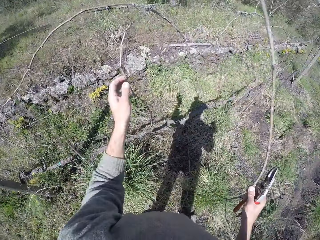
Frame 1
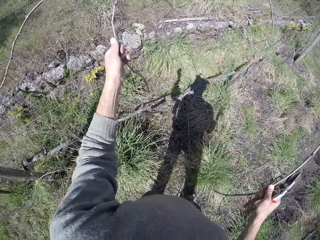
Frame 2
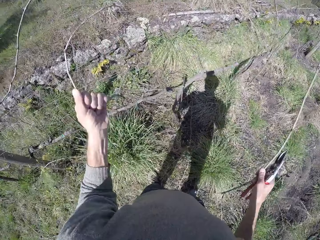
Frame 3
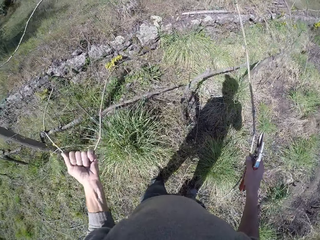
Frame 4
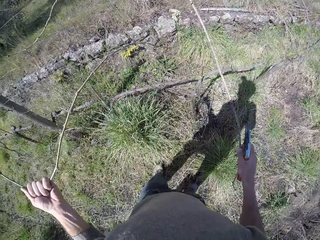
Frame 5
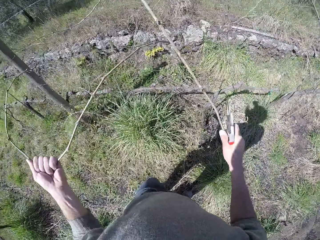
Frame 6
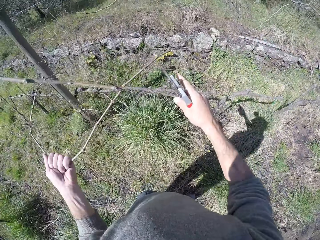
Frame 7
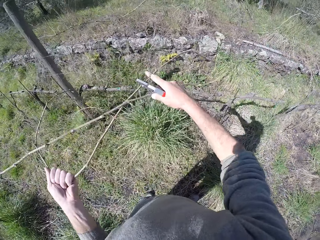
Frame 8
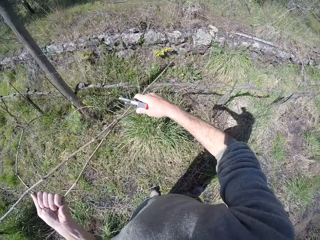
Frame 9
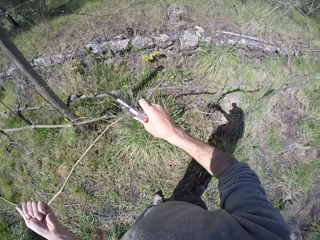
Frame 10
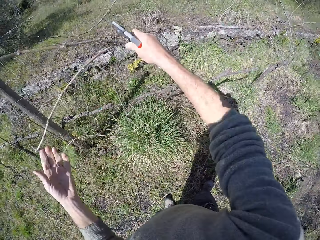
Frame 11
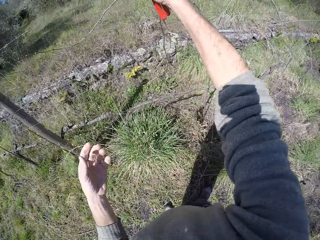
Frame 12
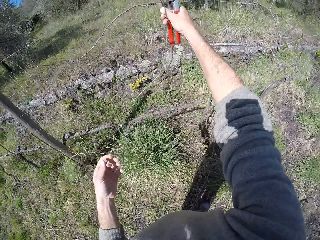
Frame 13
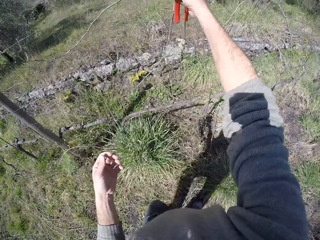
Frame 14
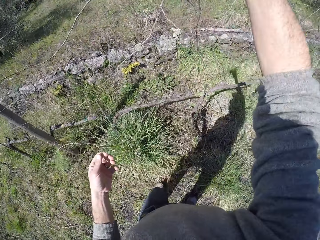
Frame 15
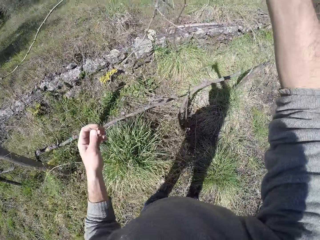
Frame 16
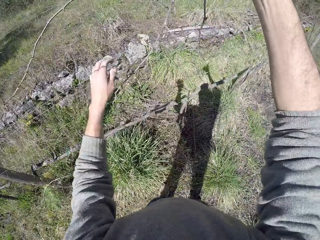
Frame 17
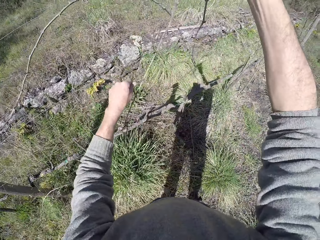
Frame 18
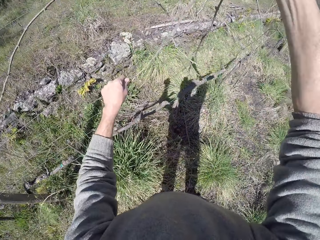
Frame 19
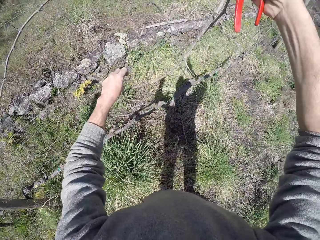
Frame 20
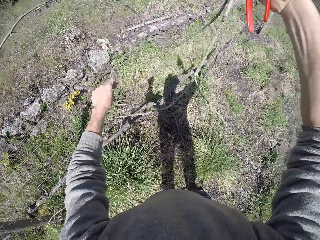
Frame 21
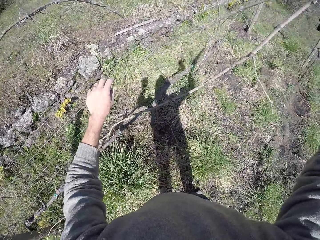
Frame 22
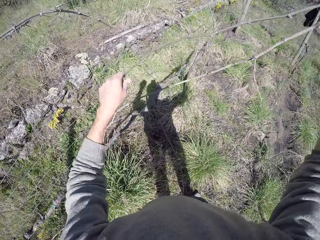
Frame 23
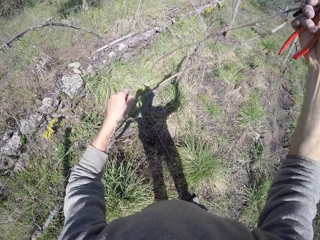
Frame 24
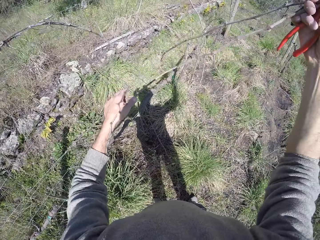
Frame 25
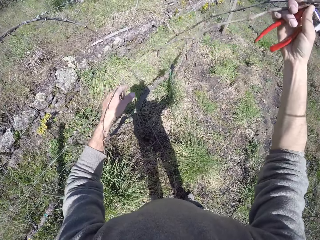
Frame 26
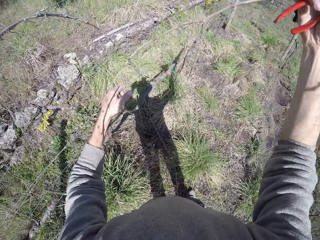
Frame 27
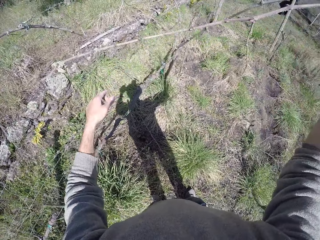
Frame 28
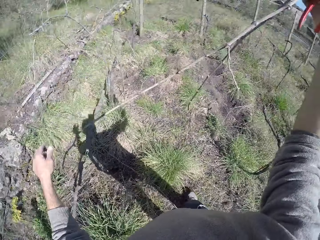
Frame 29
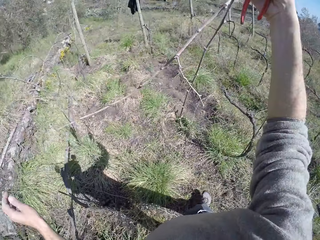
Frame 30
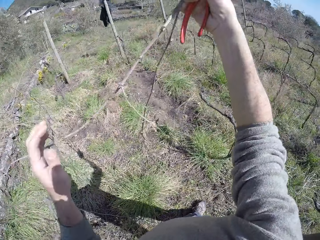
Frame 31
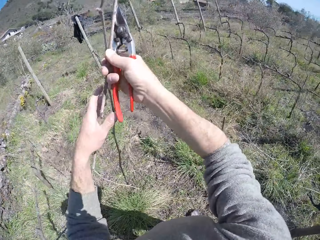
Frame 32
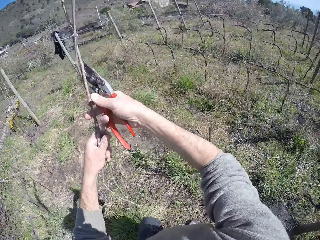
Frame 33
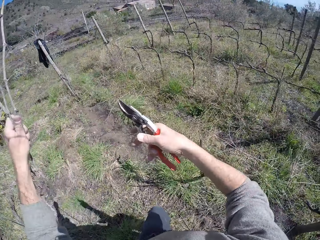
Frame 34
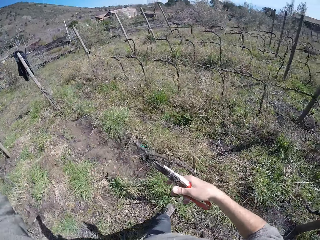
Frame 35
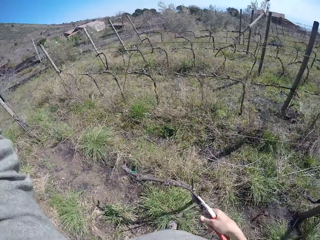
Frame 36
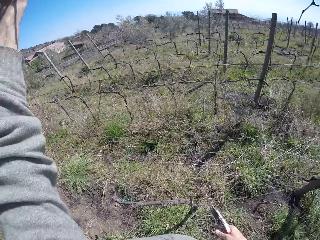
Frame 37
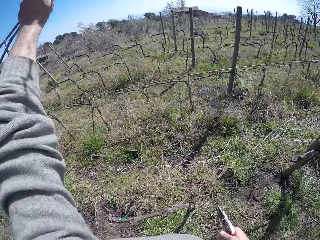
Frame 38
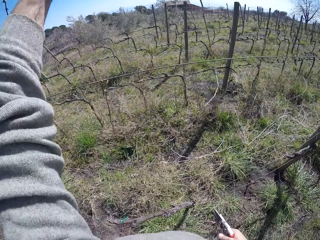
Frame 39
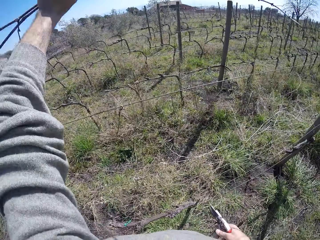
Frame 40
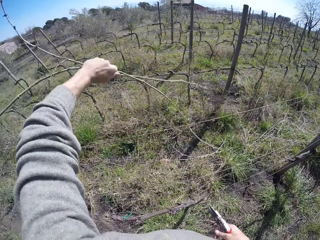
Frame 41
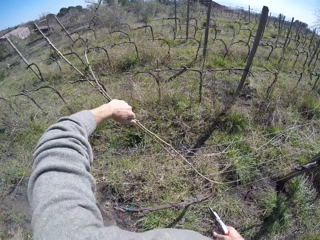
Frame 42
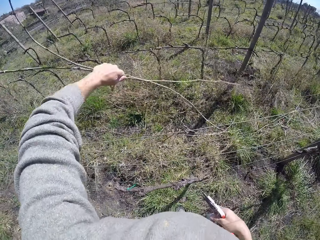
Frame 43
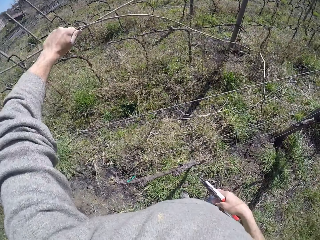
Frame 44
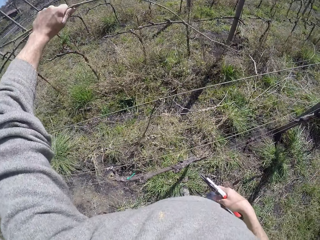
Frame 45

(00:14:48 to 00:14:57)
The camera wearer passes the twig on the barbed-wire fence to his right hand. He holds a branch in the right hand. He removes a twig on the barbed-wire fence with his left hand. He pulls the branch with the left hand. He passes the twig to his right hand. He holds the branch with both hands. He pulls the branch with the left hand. He removes the twig on the barbed-wire fence with both hands. He holds branches with the right hand. He passes the twigs from his right hand to his left hand. He holds the branches with the left hand.

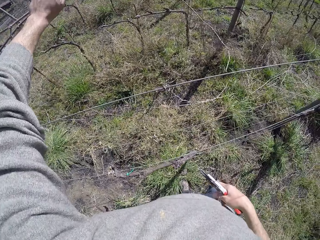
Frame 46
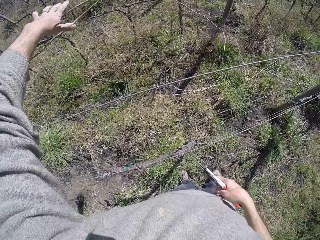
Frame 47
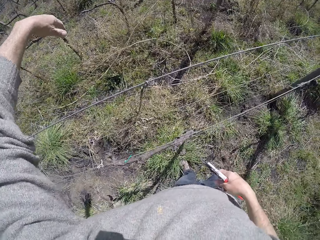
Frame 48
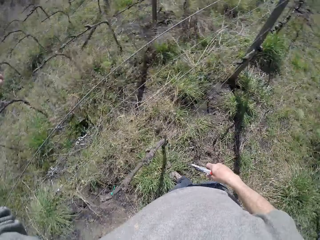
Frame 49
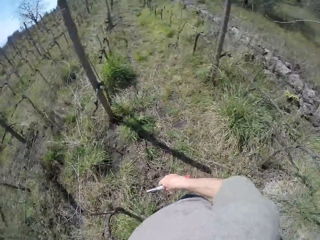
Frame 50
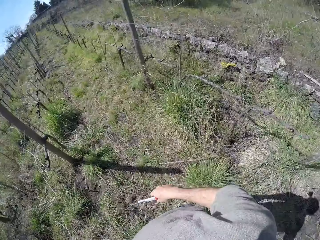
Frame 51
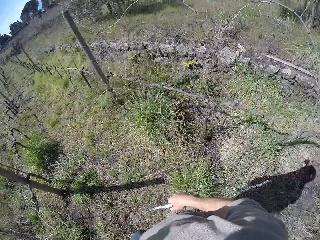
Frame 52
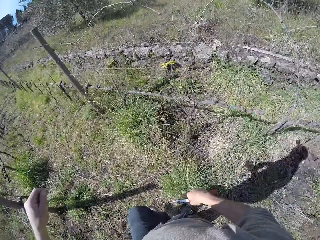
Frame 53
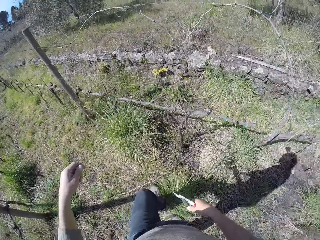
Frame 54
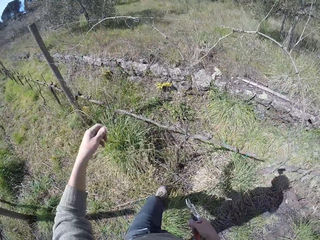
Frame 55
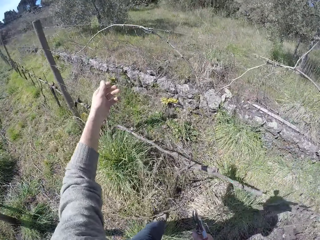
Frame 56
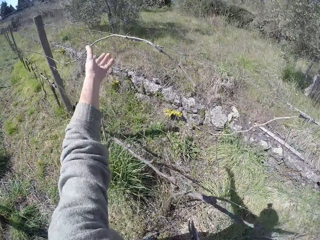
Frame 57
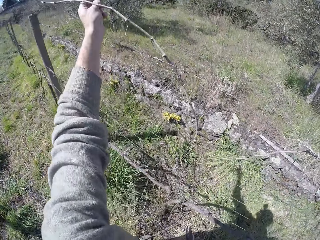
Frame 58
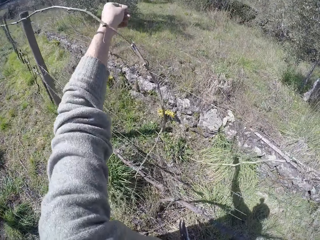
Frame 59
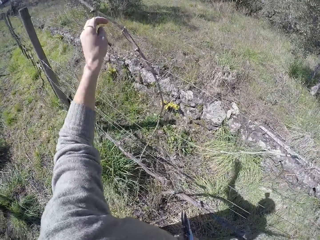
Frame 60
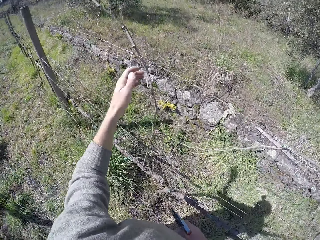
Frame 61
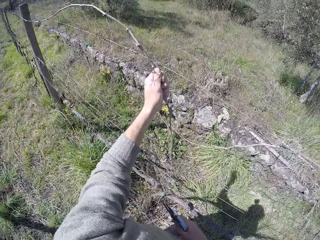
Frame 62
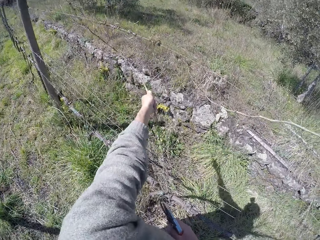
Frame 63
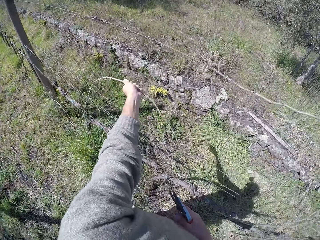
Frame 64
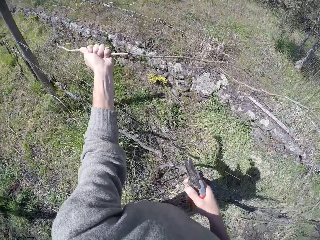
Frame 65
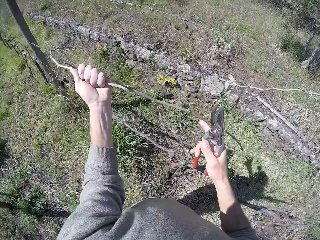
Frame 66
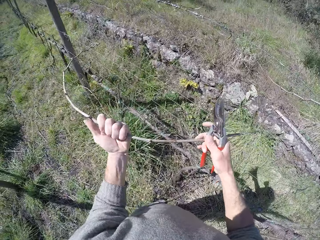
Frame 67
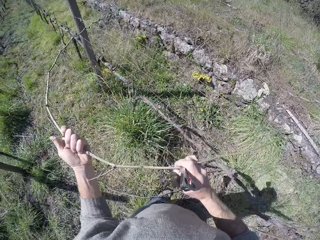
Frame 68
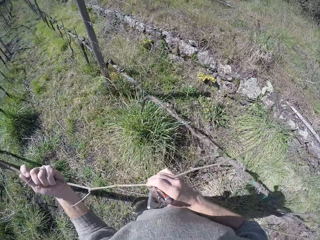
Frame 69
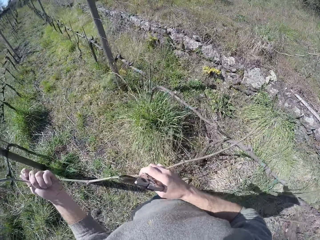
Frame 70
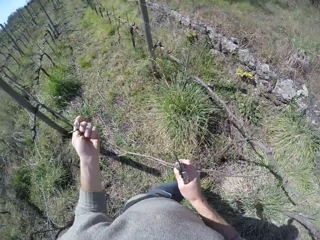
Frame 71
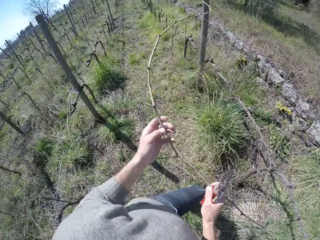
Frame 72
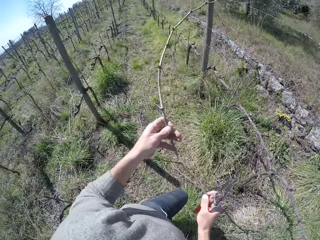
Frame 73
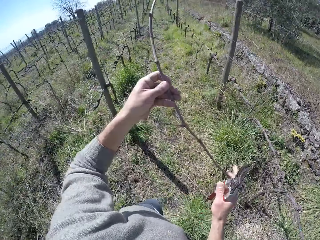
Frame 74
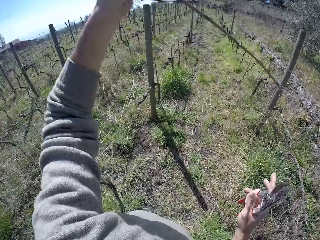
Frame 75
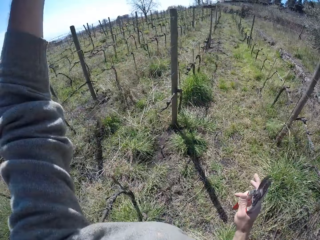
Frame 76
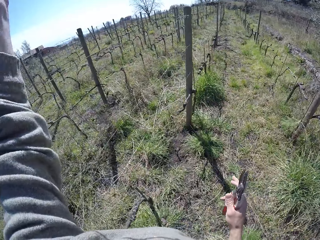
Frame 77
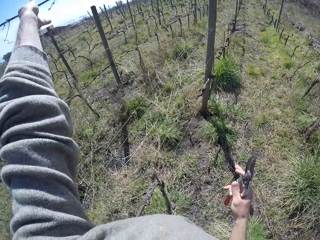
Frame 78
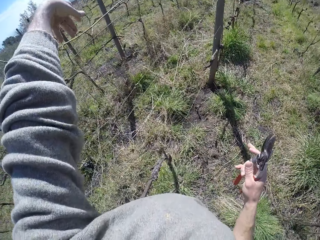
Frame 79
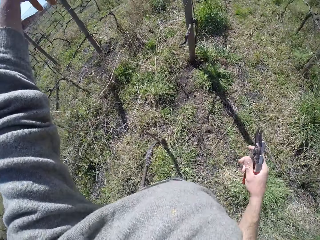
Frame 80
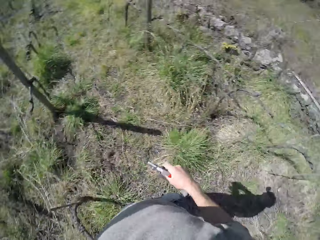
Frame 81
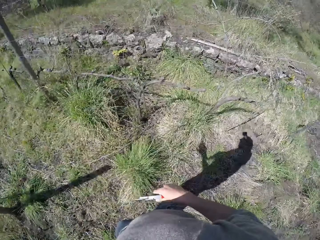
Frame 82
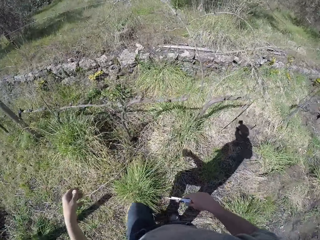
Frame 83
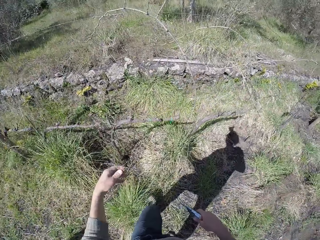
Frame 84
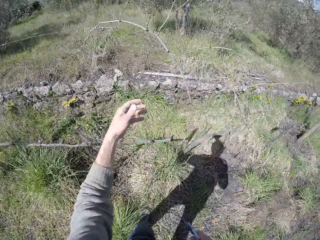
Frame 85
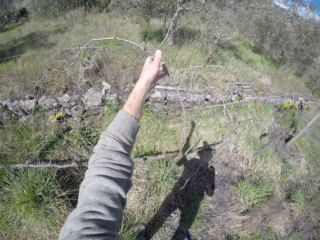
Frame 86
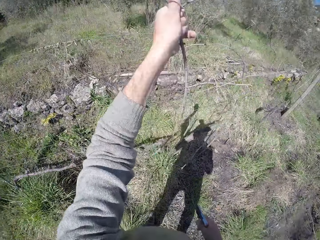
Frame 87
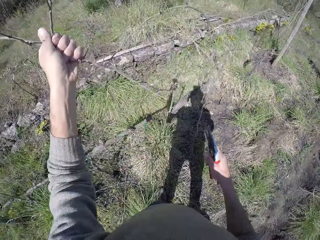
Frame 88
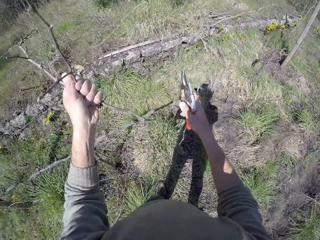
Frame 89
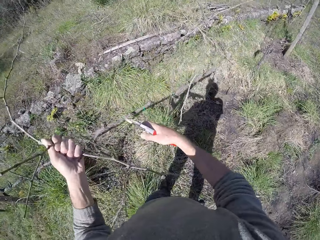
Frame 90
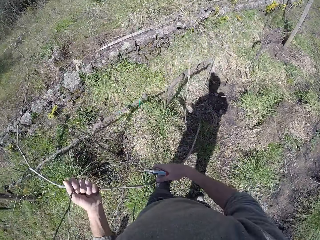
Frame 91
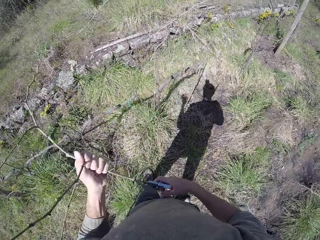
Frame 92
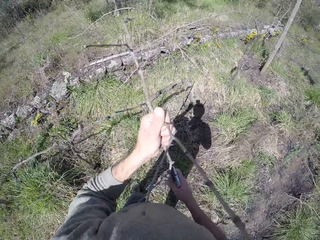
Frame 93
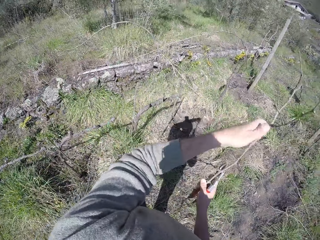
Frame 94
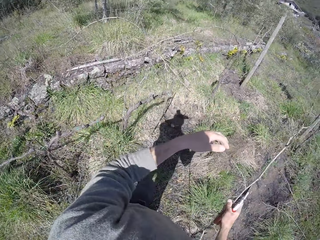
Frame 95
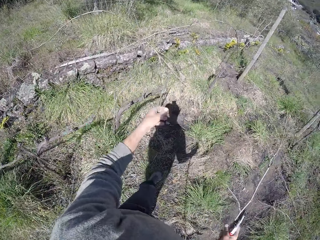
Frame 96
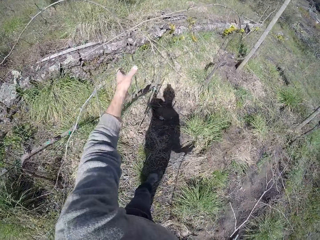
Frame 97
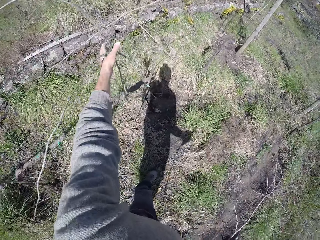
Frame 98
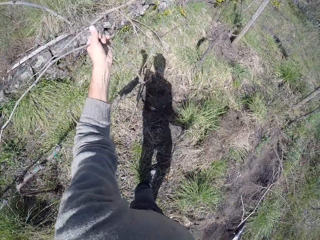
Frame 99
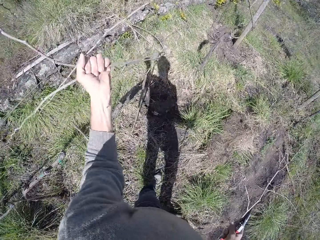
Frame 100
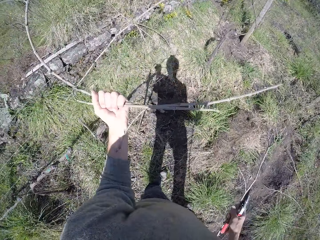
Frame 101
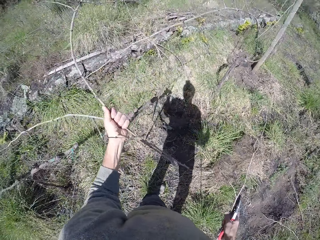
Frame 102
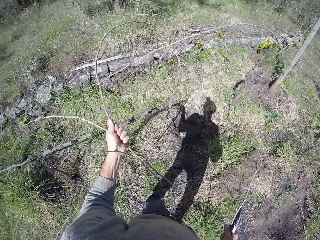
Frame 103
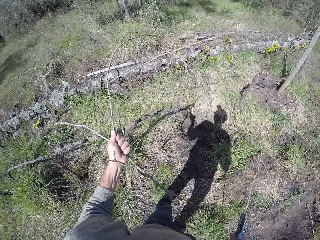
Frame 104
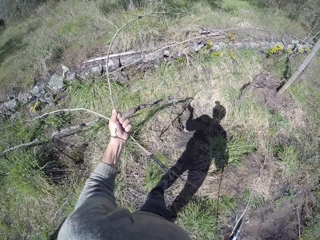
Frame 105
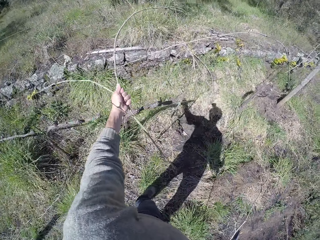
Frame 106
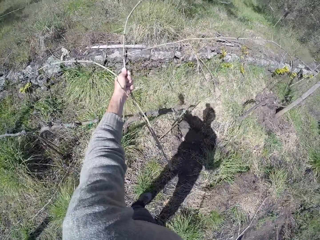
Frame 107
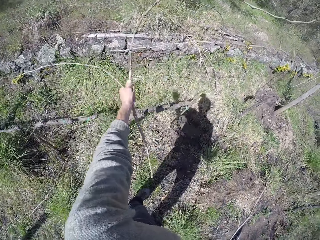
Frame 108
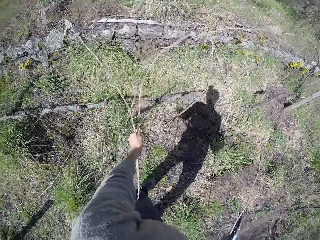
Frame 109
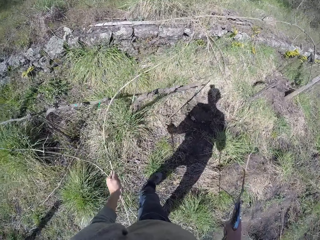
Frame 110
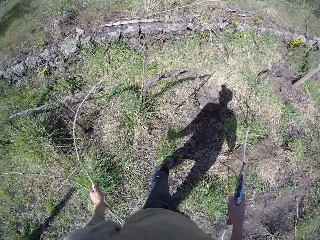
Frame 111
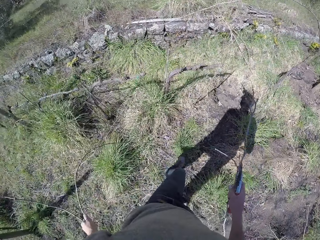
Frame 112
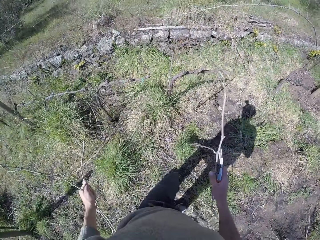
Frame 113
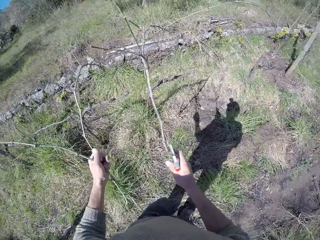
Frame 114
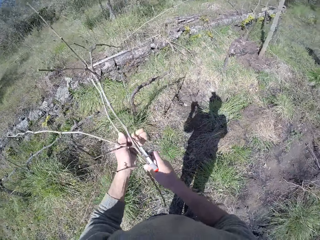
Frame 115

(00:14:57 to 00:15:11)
The camera wearer throws the twigs over the barbed-wire fence with his left hand. He drops branches with the left hand. He walks around in the field. He pulls a branch with the left hand. He removes twigs from the barbed-wire fence with his left hand. He holds the twig with both hands. He throws the twig over the barbed-wire fence with his left hand. He drops the branch with the left hand. He picks up the branch with the left hand. He removes a twig from the barbed-wire fence with both hands. He holds the branch with both hands. He holds the twig with his right hand. He throws the branch on the ground. He pulls the branch with the left hand. He removes the twig from the barbed-wire fence with his left hand.
